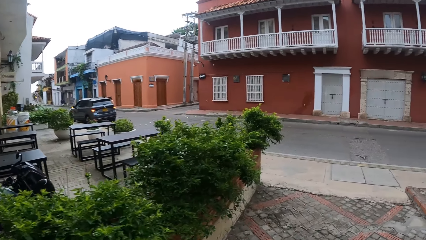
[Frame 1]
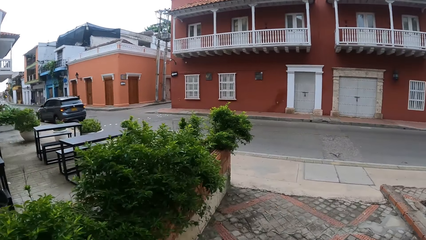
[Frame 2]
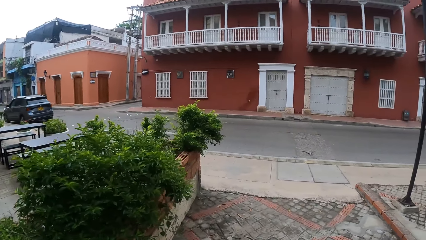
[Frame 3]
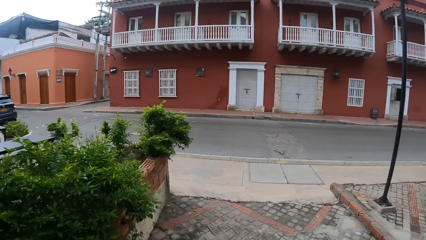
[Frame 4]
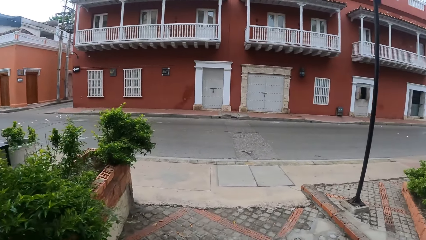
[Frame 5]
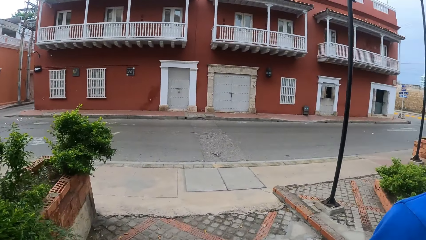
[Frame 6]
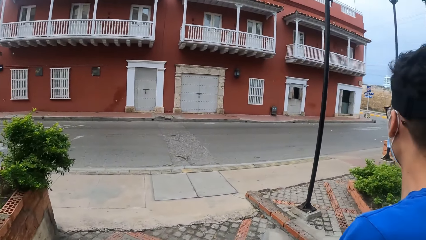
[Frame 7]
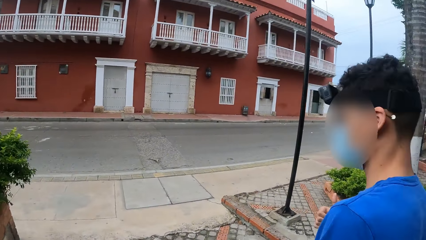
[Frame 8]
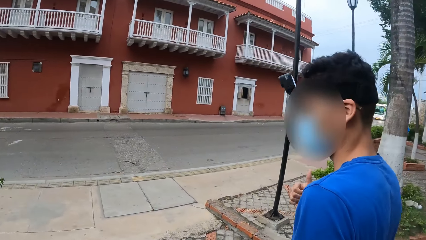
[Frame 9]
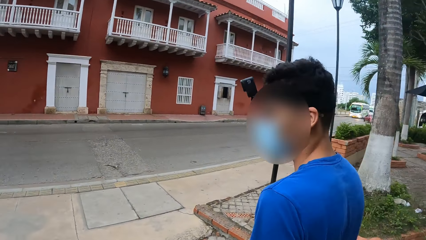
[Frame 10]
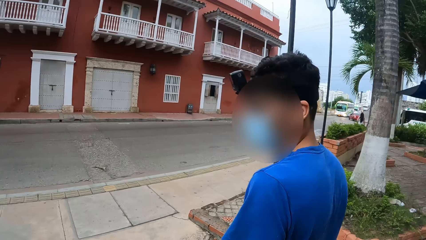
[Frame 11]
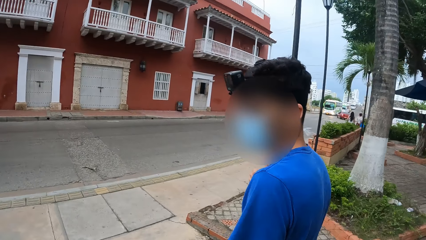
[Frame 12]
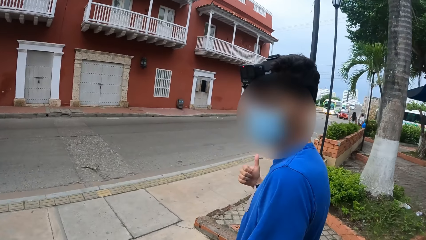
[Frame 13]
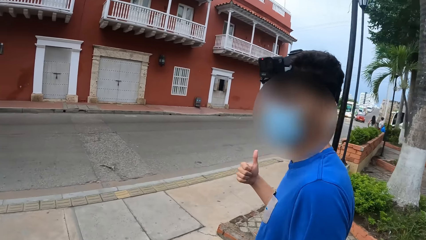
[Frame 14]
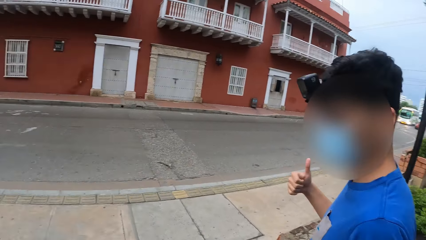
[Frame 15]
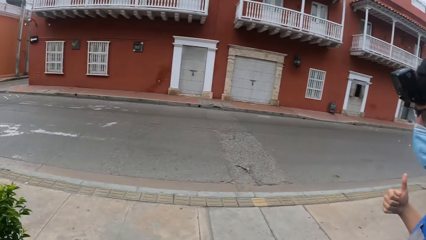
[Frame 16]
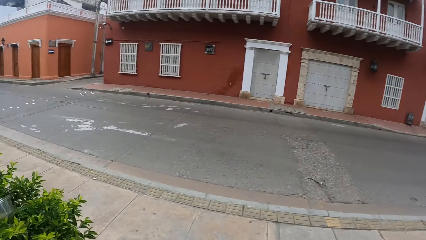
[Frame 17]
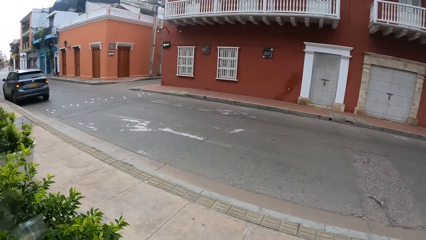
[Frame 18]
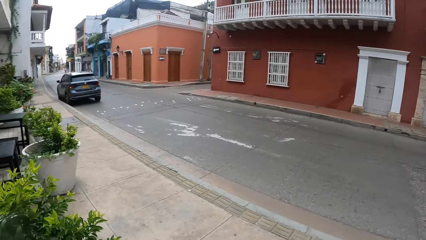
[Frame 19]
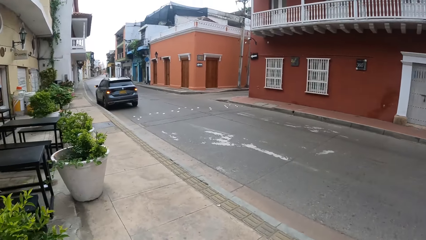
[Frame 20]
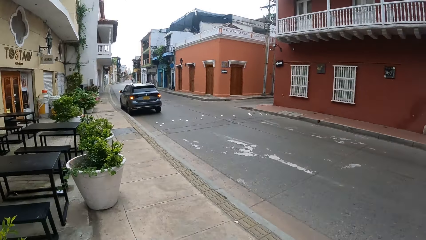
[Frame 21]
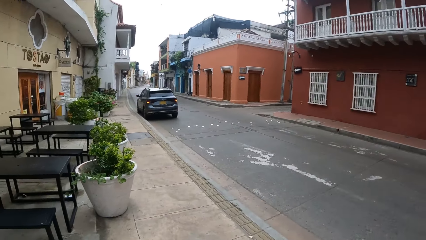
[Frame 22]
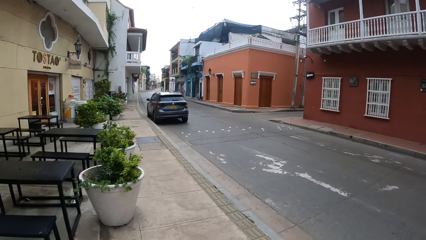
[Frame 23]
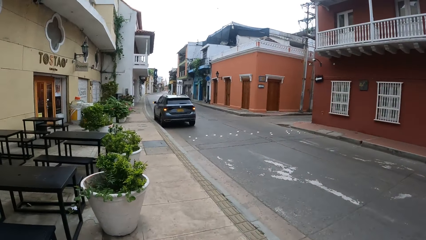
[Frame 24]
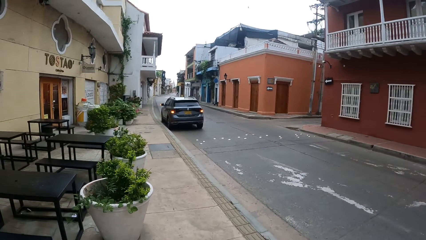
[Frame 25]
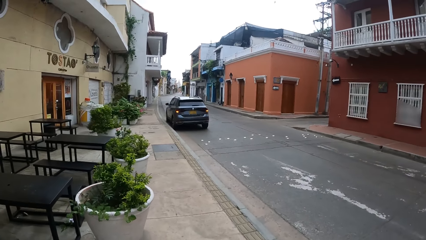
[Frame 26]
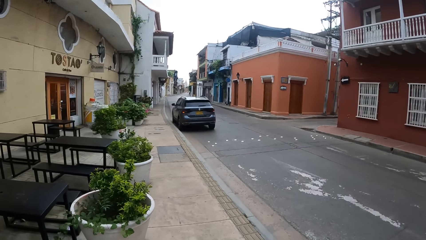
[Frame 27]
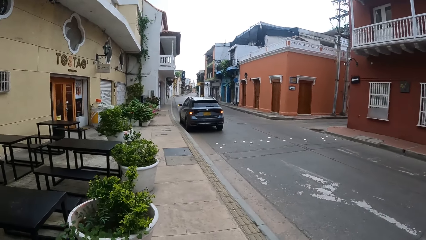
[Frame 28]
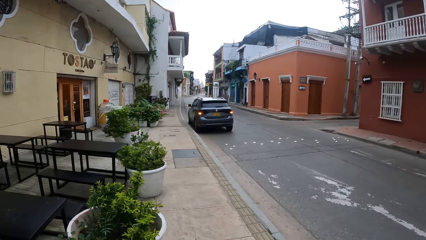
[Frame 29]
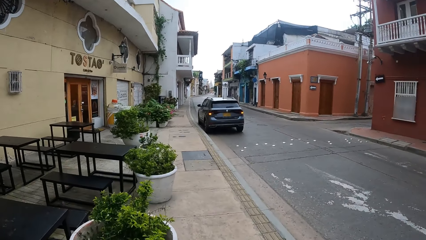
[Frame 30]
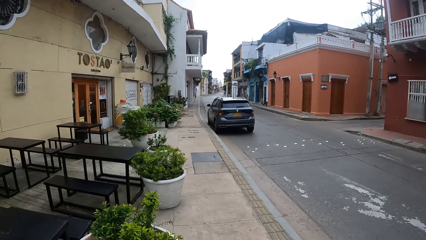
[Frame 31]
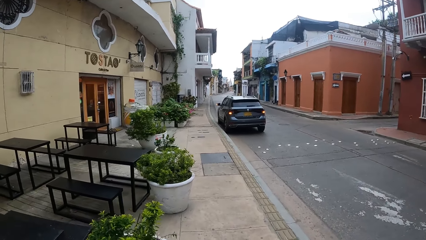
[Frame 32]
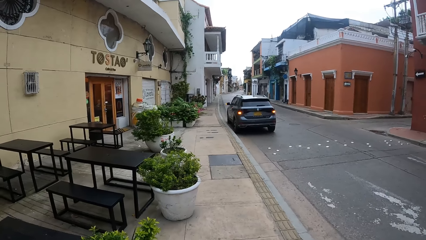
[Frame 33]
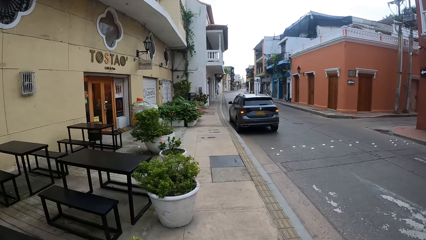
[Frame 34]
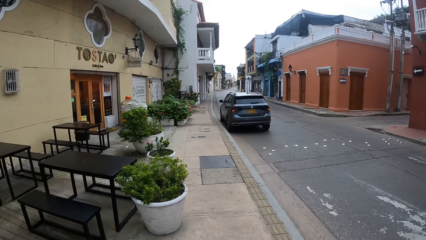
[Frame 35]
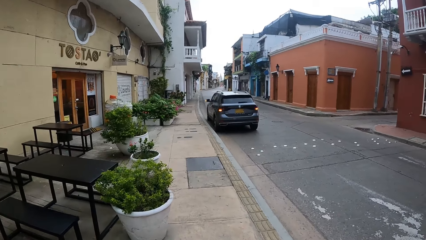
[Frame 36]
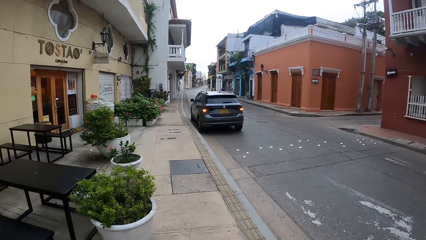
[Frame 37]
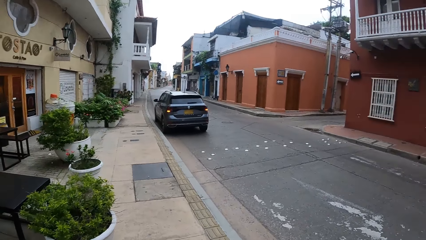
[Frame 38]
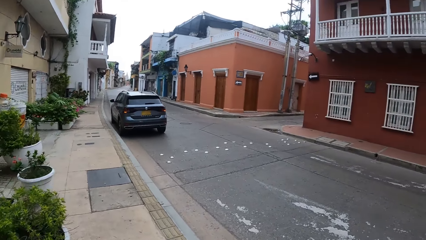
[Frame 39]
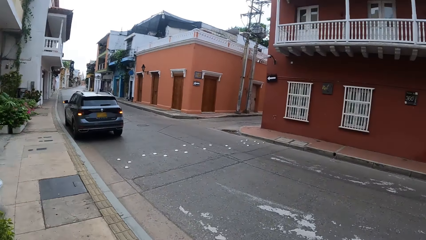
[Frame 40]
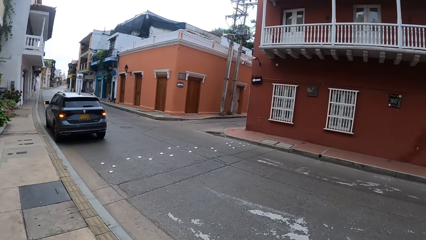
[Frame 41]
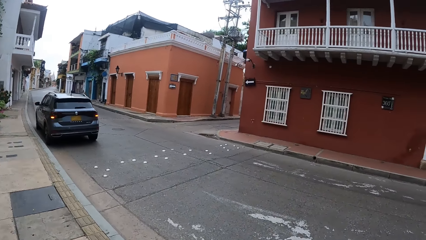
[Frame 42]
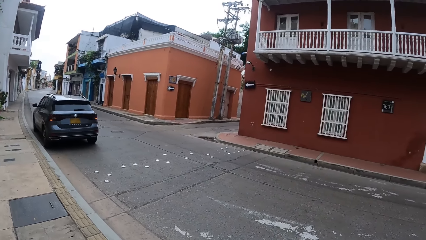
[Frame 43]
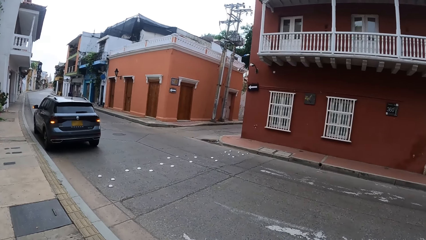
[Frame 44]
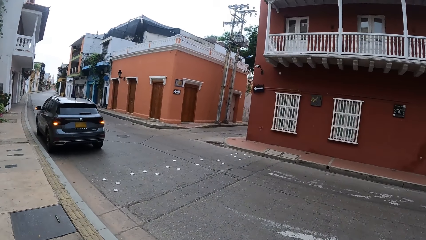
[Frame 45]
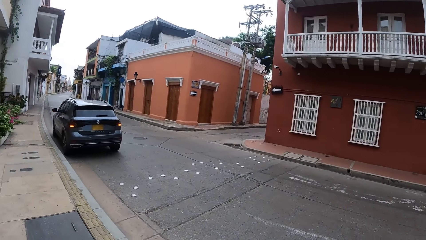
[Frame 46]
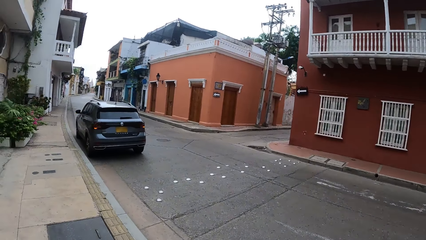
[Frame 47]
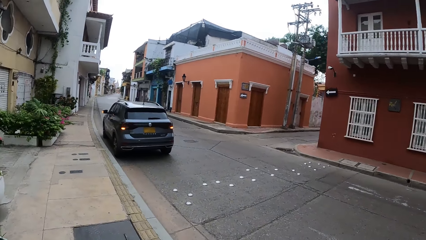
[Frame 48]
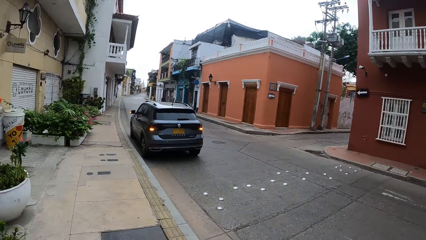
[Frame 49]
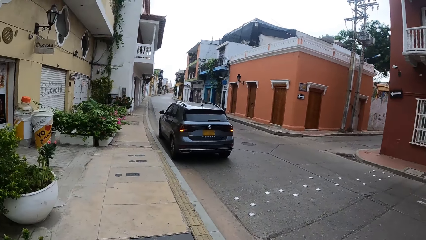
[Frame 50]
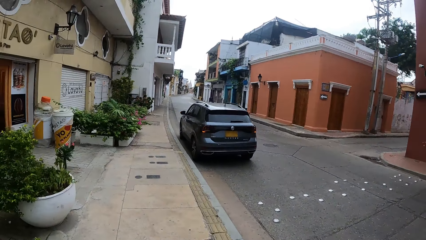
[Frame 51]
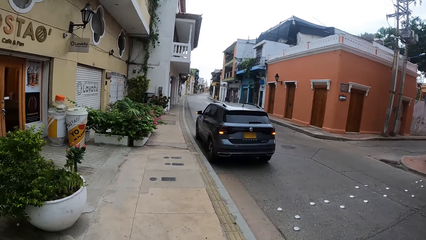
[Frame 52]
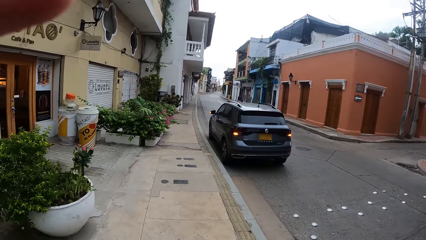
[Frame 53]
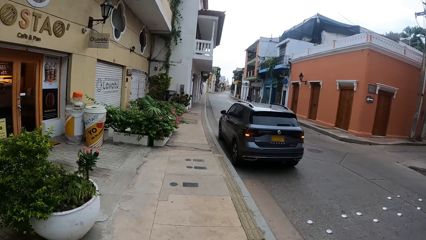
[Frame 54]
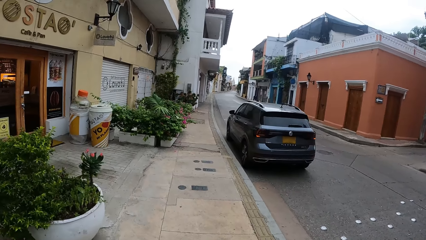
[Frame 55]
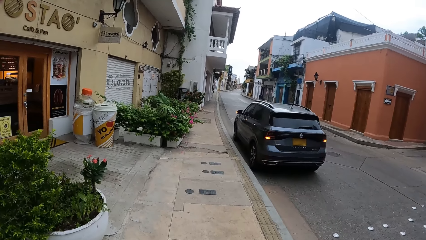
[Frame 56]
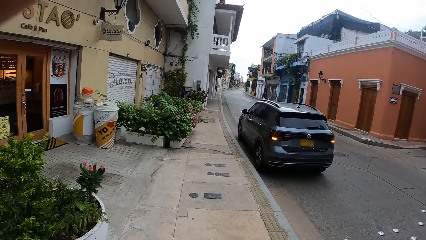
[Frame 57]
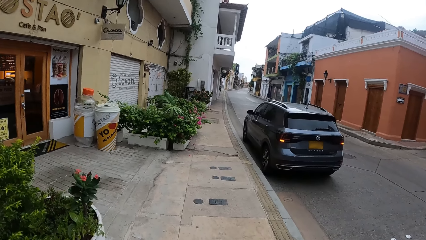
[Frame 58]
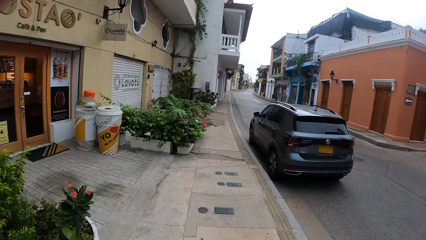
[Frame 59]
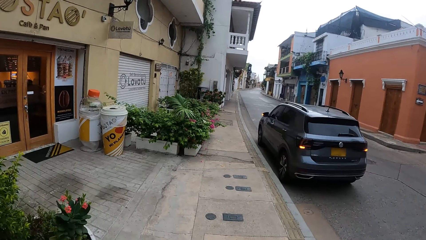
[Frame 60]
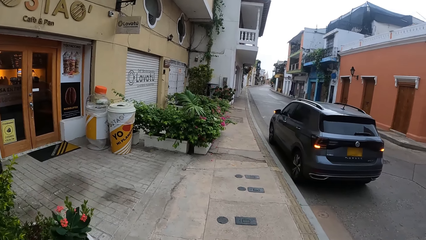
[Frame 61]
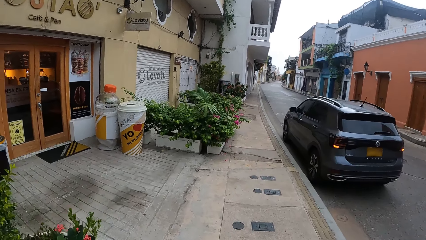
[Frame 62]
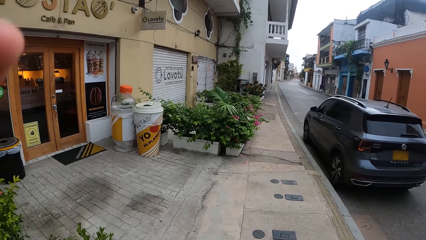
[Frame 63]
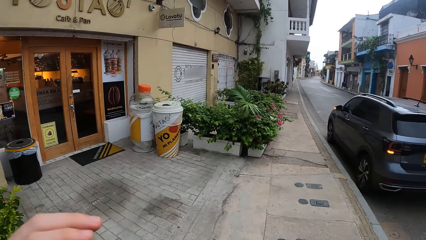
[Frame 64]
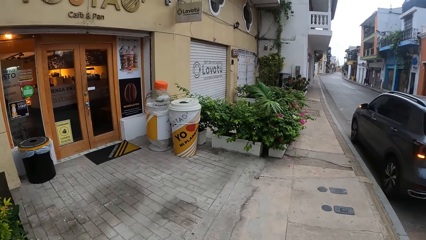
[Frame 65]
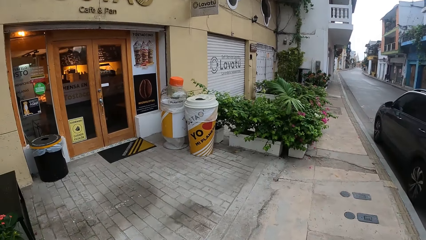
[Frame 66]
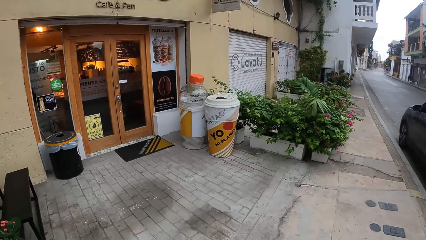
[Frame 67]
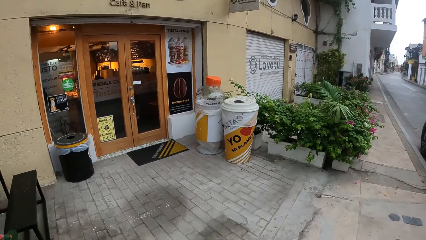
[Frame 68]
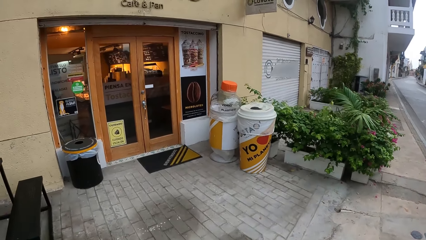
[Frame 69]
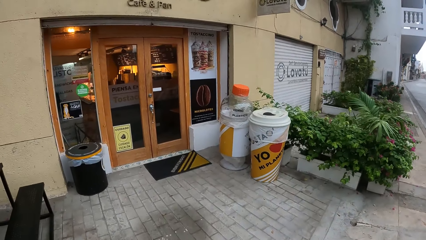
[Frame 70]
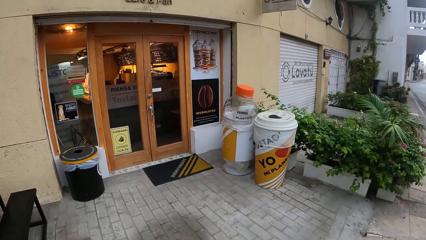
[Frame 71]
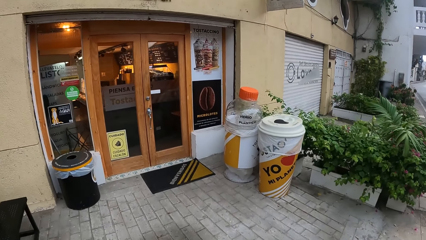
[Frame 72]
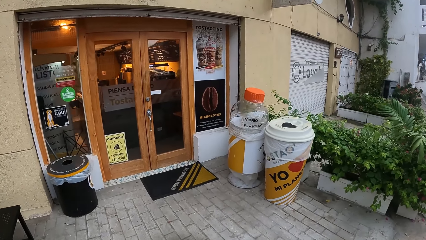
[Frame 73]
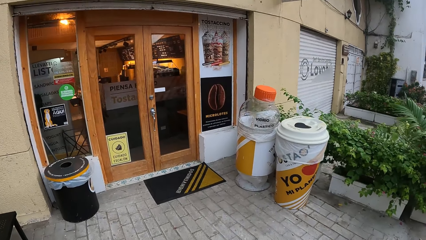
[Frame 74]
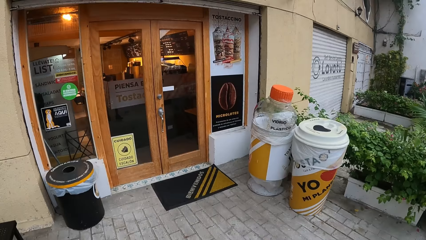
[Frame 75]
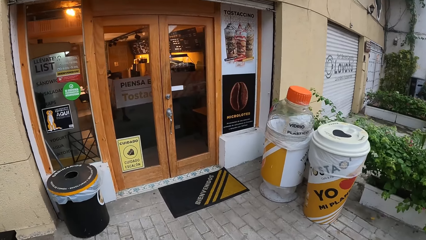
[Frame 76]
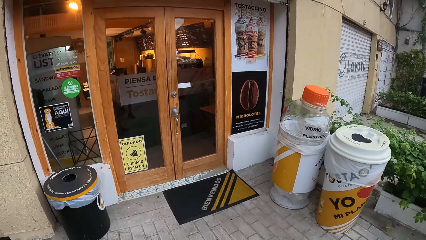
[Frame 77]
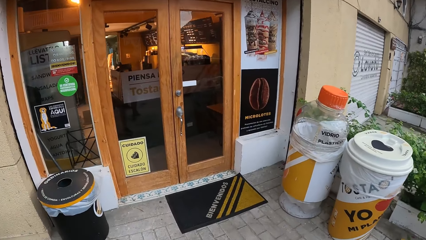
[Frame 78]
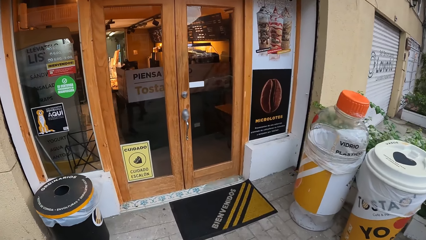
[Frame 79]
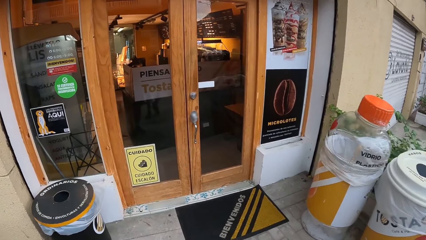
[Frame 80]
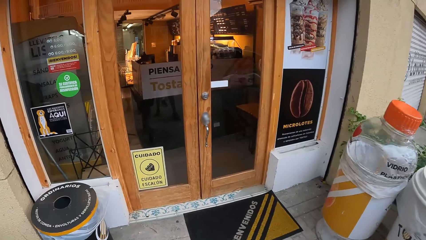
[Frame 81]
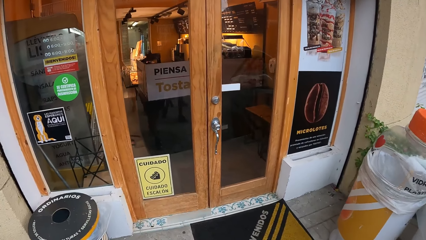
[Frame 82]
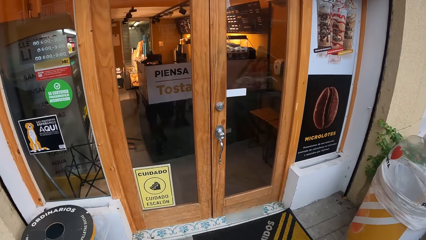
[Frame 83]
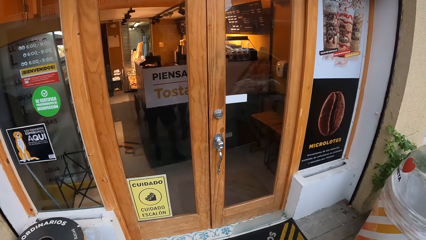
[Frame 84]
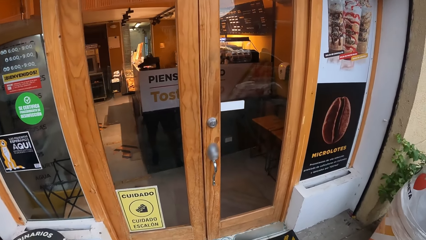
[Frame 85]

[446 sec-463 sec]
The camera wearer interacts with a man. They walk away. They adjust the camera. They walk away.
